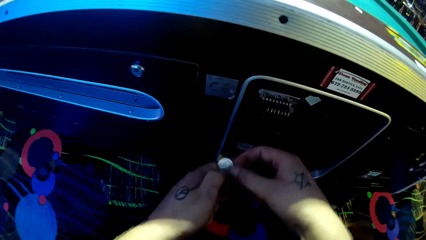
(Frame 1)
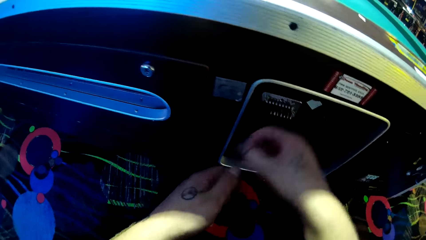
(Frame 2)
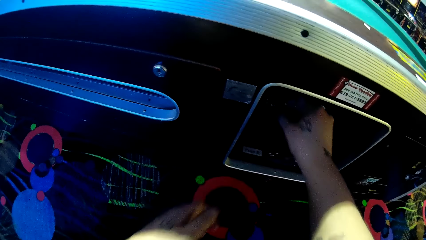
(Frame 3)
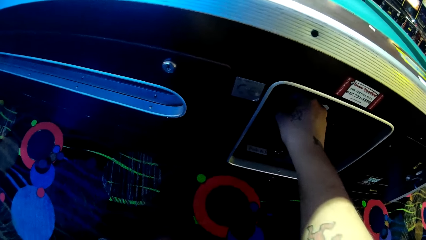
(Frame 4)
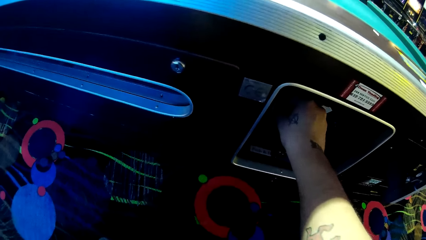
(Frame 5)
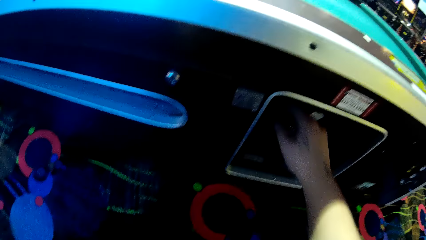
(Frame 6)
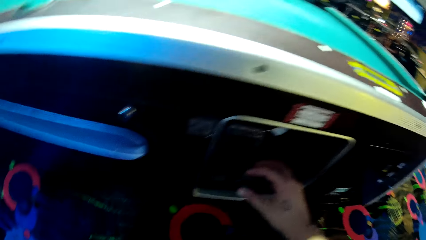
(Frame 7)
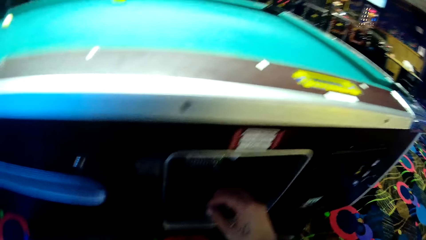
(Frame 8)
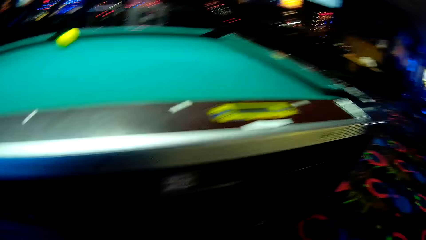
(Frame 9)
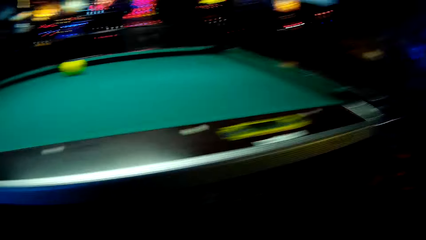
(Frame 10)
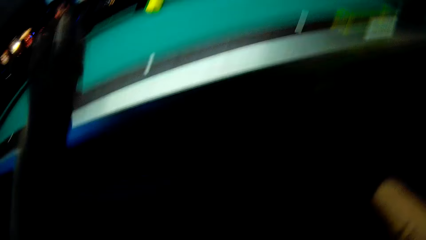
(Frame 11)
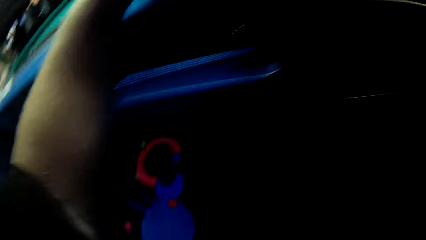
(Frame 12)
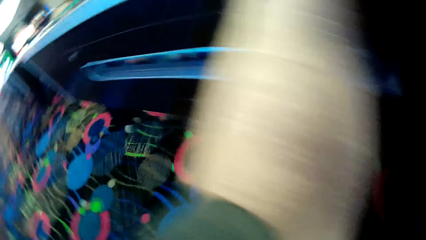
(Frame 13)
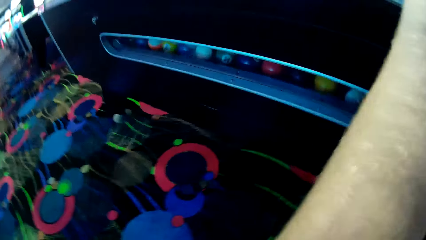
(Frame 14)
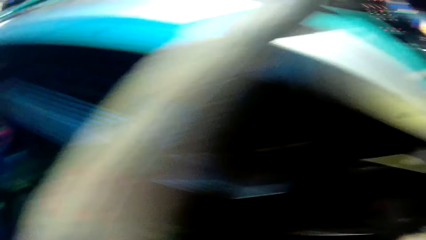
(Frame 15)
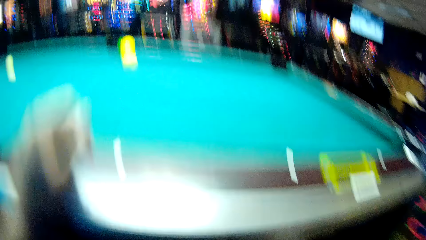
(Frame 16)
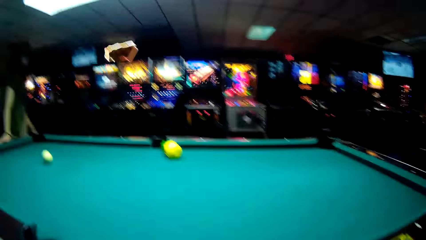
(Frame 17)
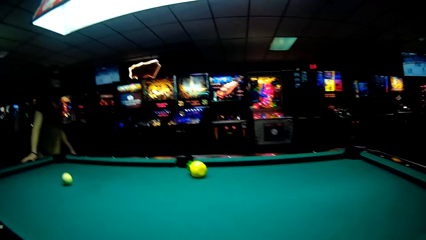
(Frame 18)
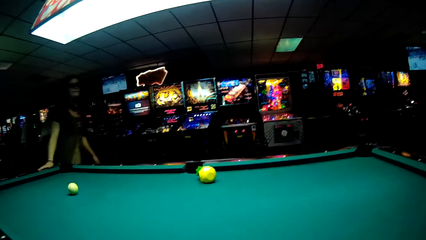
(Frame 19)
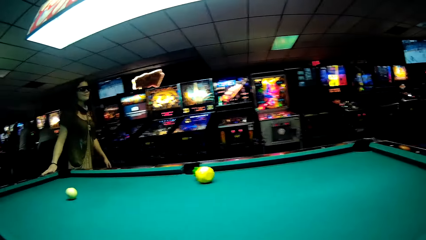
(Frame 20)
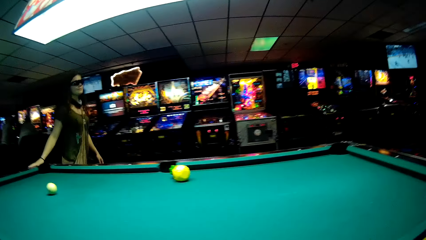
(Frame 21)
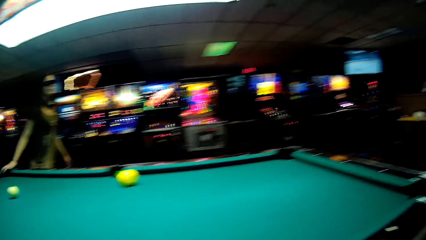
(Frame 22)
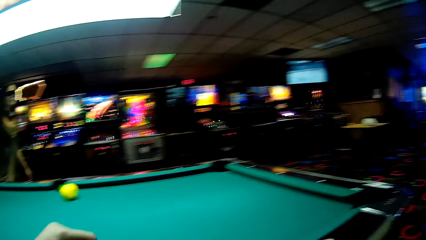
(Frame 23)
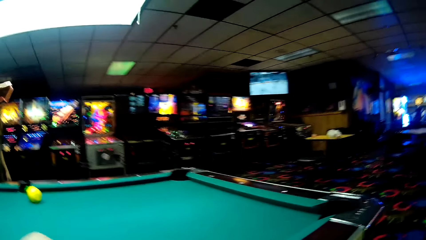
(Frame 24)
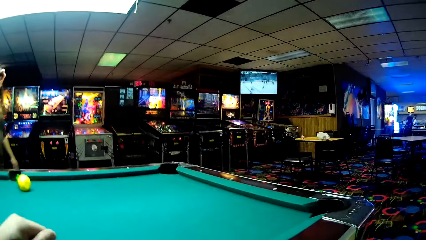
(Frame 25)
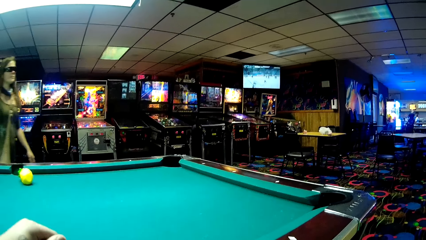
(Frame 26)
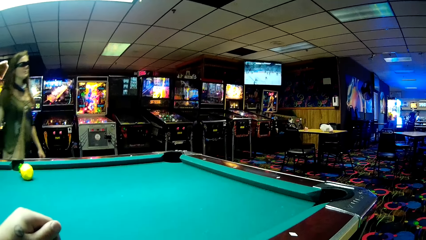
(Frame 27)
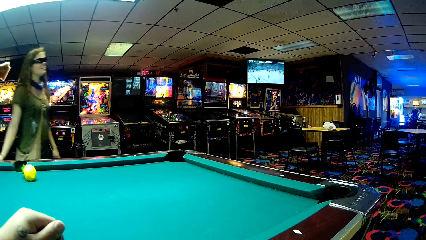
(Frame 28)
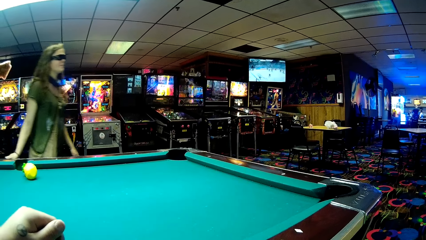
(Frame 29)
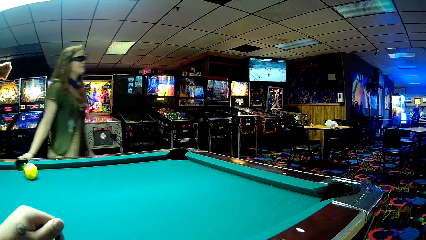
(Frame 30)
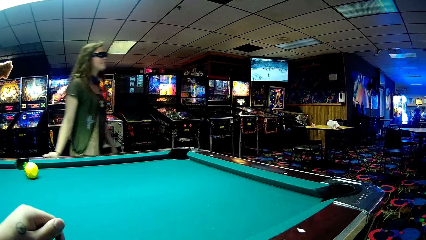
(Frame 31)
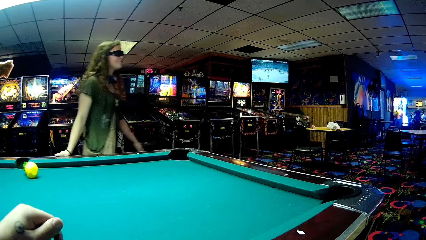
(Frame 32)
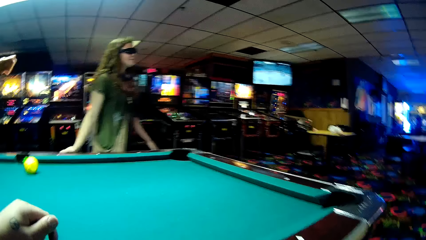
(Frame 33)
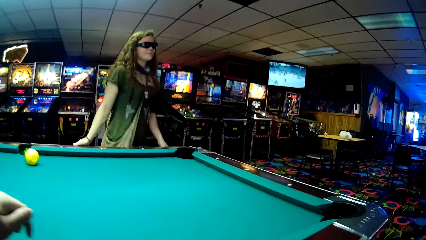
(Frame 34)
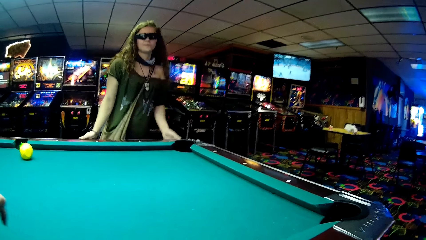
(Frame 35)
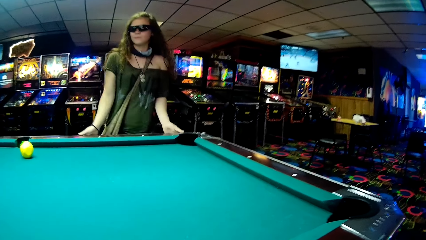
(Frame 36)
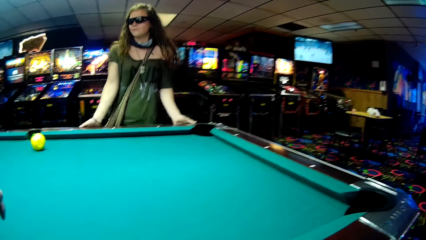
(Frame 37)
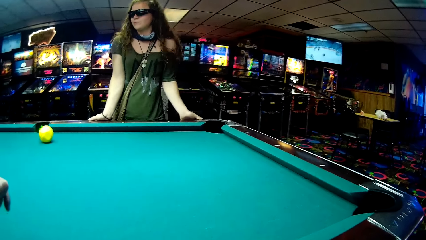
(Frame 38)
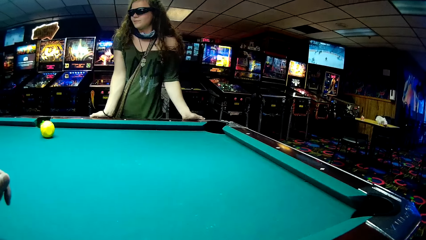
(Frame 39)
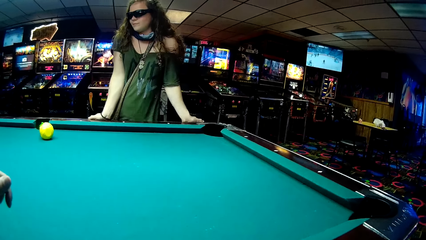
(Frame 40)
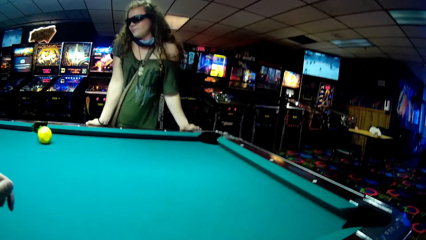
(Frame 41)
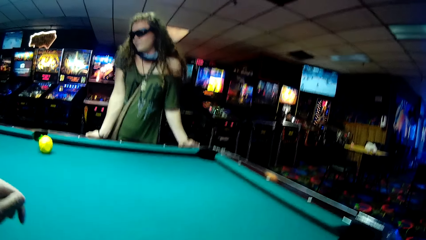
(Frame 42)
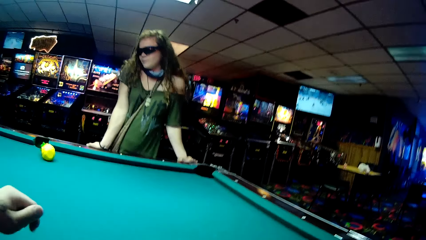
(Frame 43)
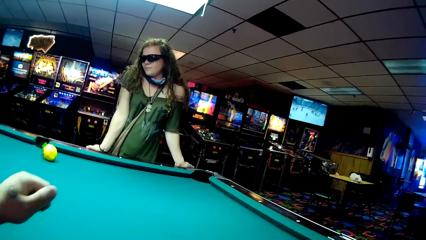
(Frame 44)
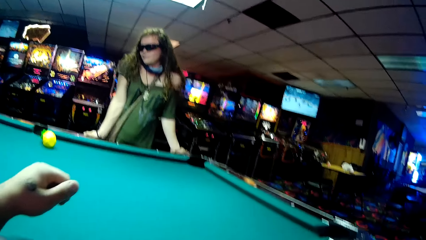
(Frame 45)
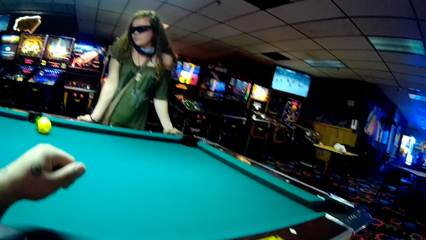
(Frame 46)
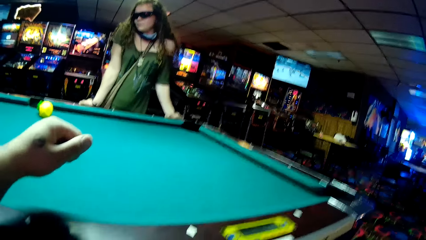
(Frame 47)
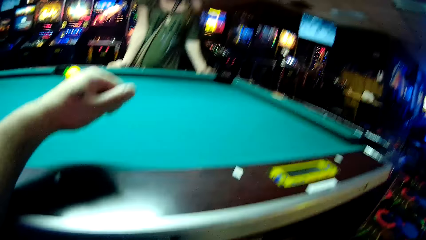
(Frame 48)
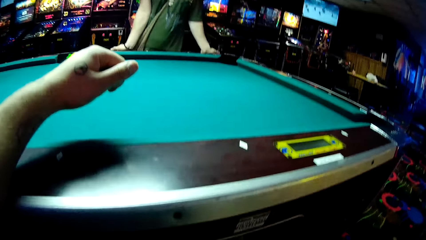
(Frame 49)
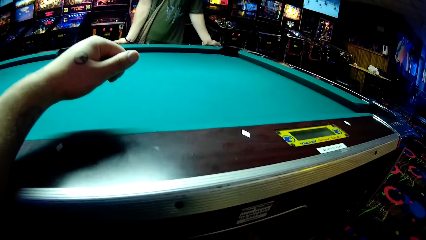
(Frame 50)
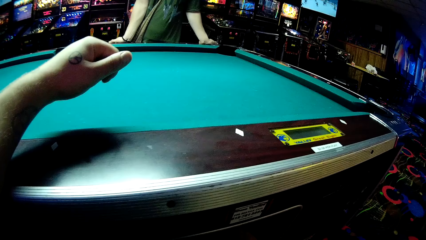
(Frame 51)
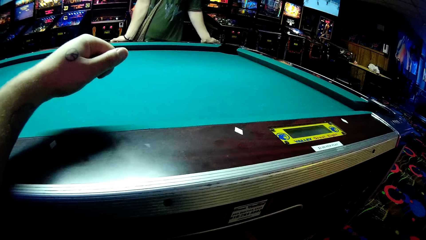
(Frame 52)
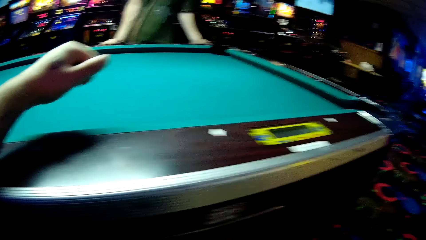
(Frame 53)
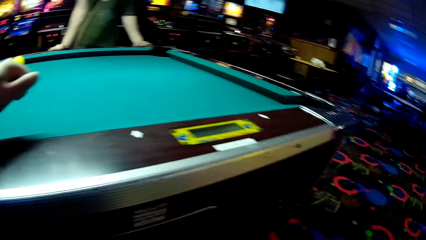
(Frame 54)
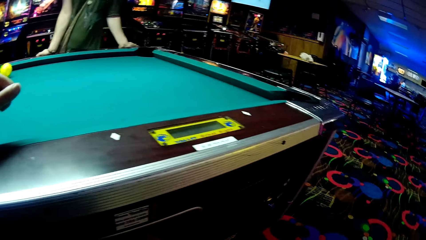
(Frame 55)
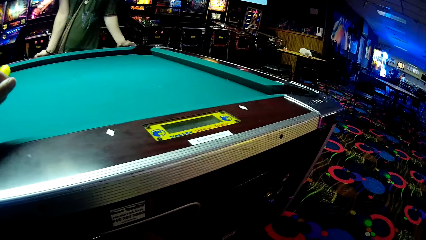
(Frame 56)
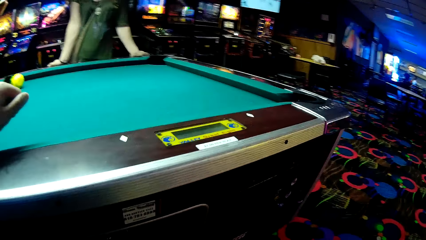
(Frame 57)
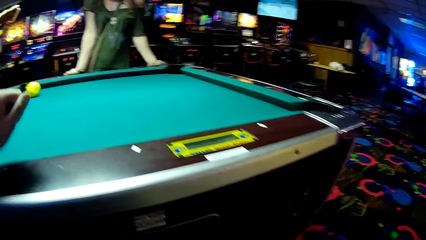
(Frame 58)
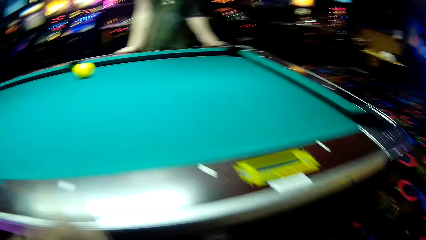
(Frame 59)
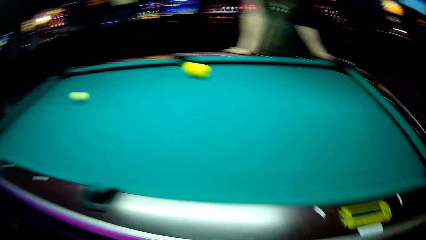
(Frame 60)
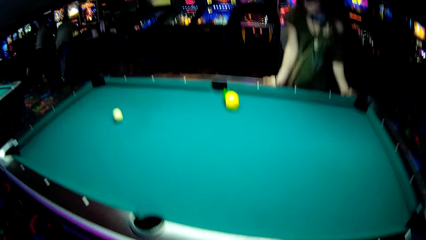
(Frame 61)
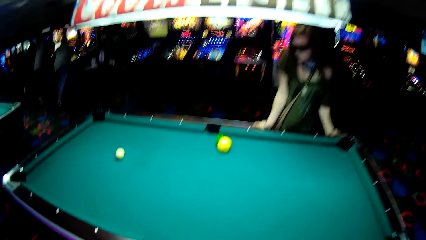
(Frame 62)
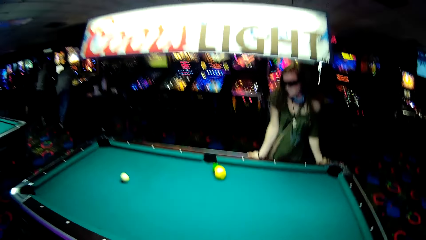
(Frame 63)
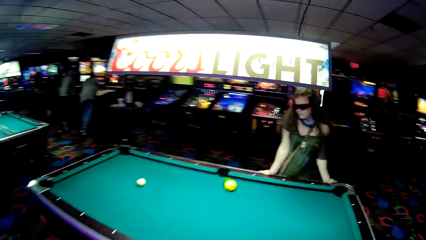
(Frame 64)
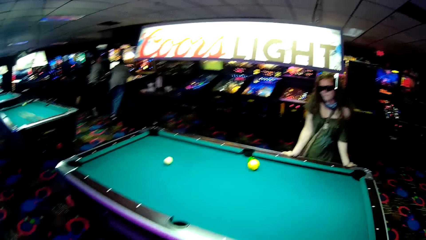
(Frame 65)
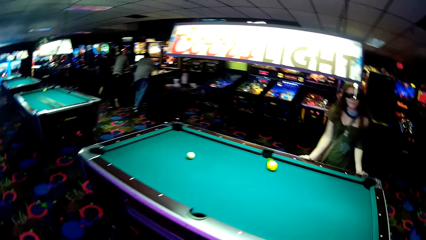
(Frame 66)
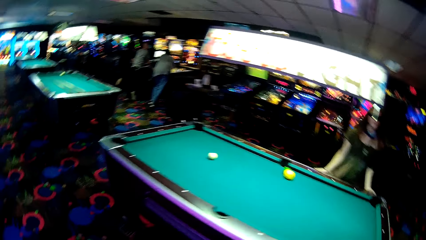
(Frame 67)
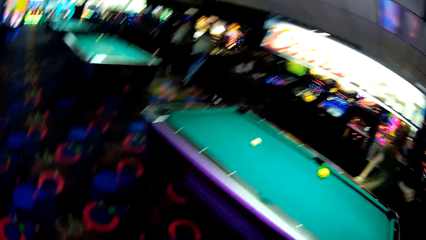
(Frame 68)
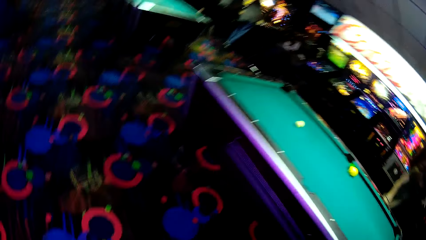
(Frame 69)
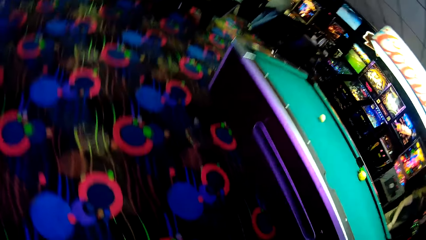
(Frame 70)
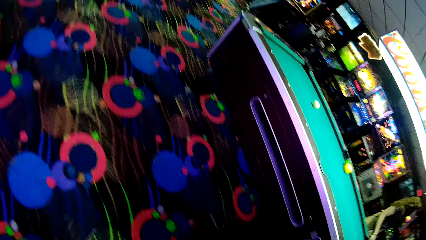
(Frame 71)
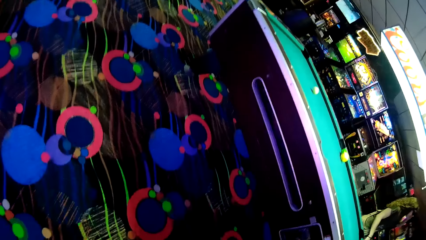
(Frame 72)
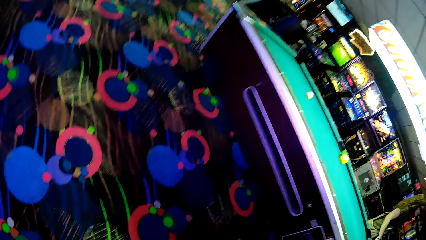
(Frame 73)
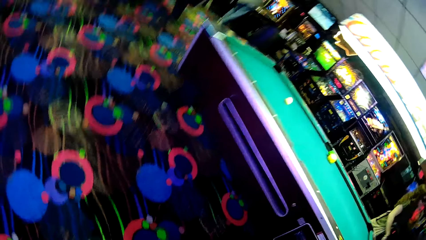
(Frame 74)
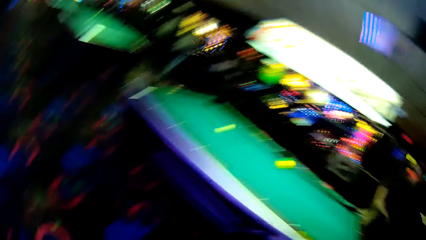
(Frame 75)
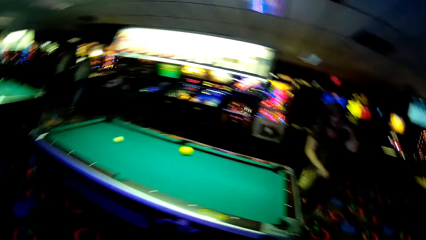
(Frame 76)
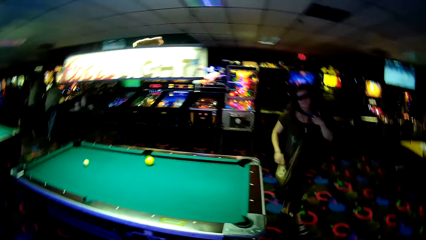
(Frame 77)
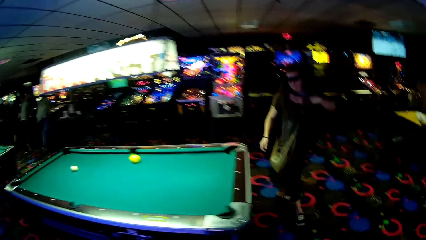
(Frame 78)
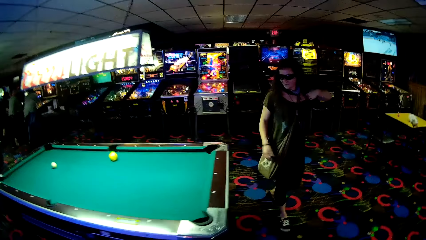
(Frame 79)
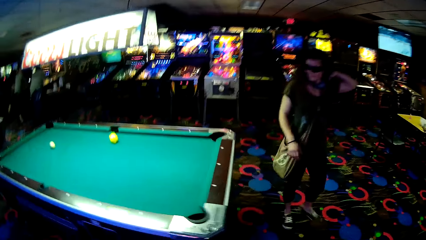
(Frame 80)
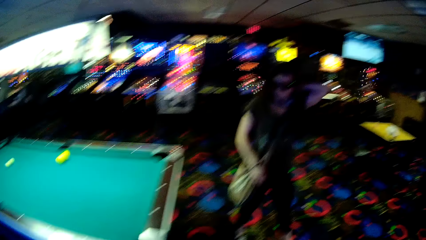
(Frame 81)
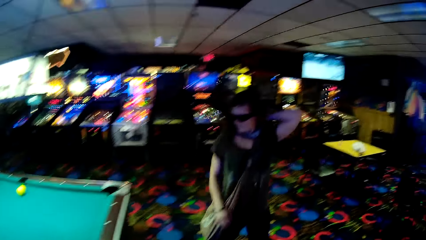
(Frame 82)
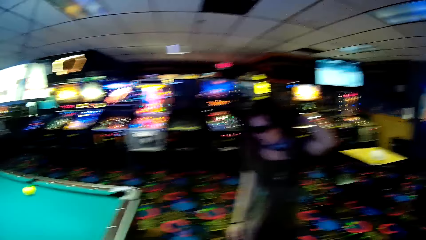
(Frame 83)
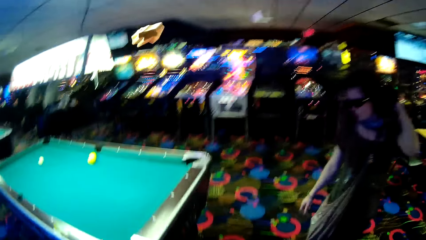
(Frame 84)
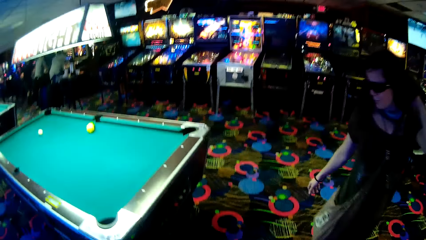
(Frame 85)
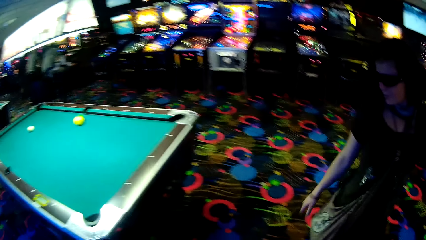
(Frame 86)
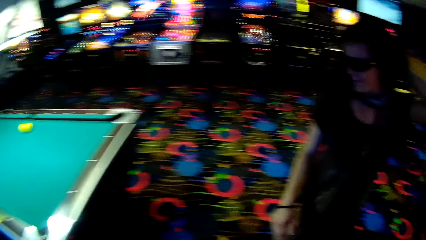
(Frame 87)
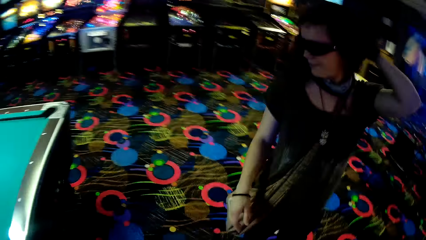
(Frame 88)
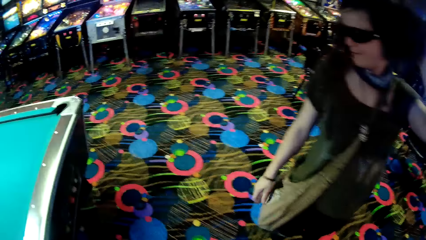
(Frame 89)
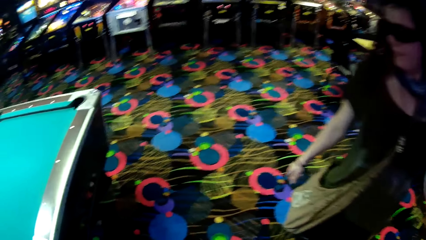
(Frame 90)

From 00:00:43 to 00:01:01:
The camera wearer looks around a casino. A lady walks around. The camera wearer puts his hand on a pool table. The lady places hands on the pool table. The lady holds the pool table with her hands. The camera wearer looks around the casino. The lady looks around the pool table. The lady walks around the casino. The camera wearer walks around the casino.
